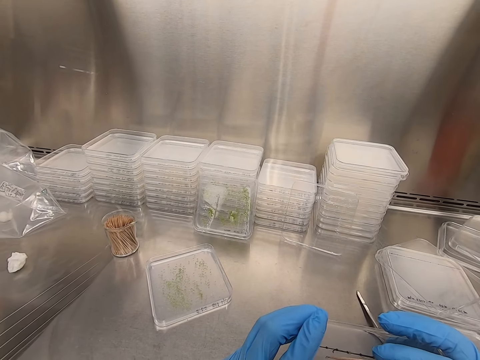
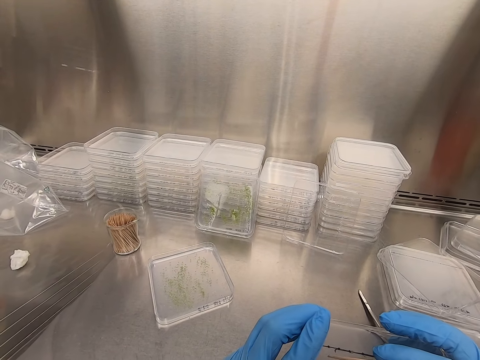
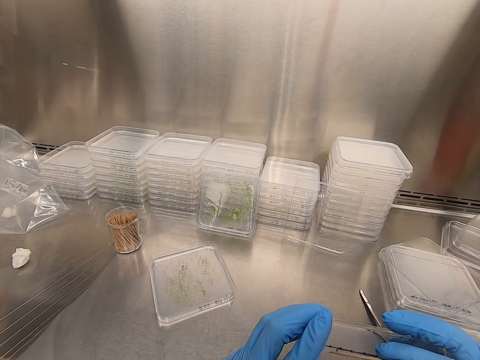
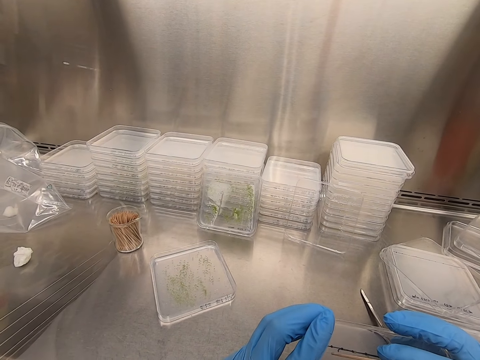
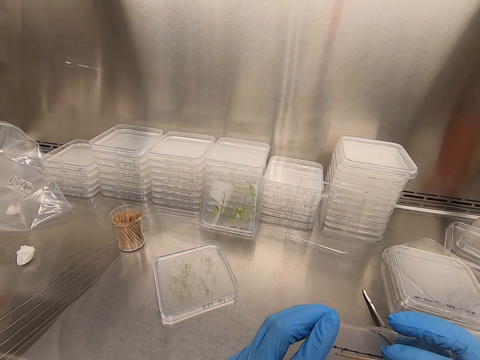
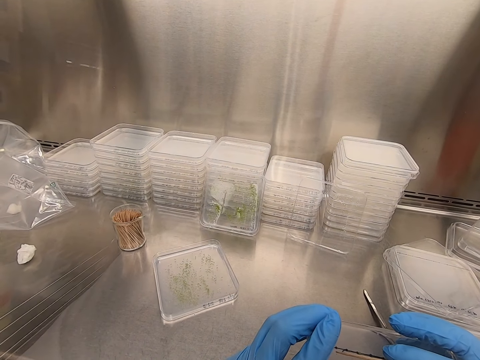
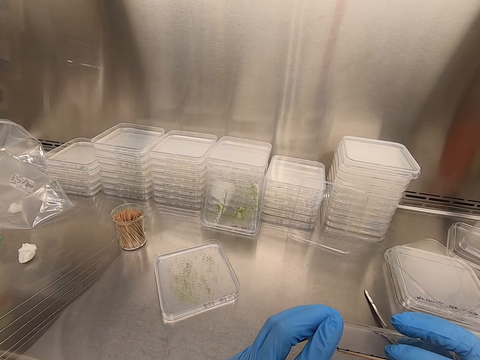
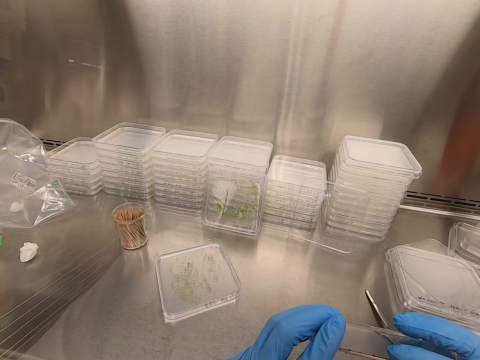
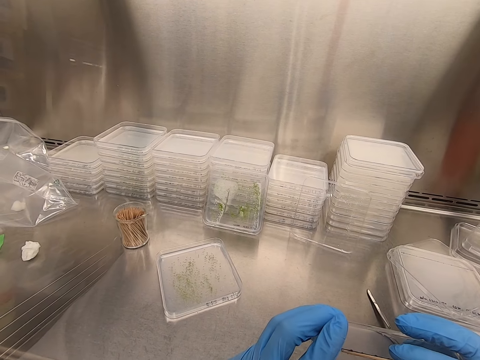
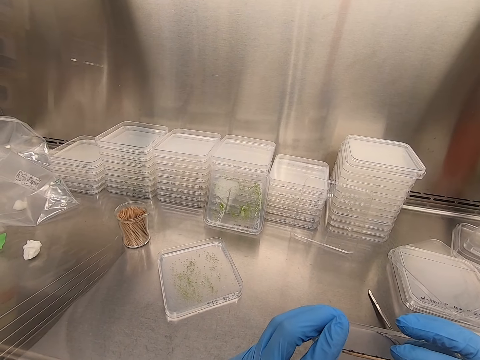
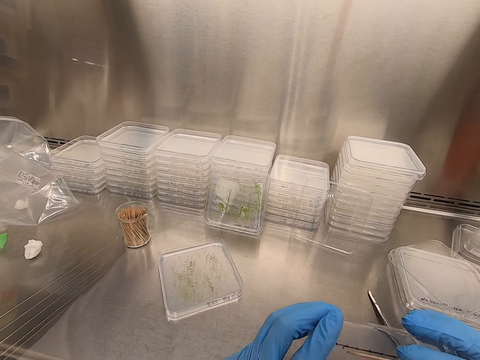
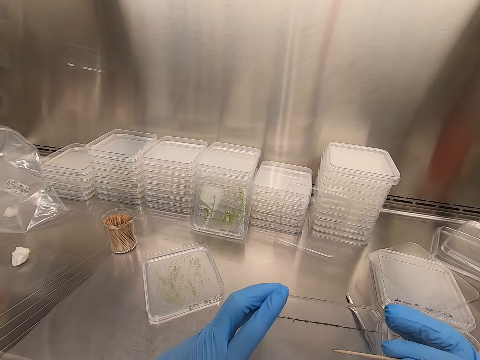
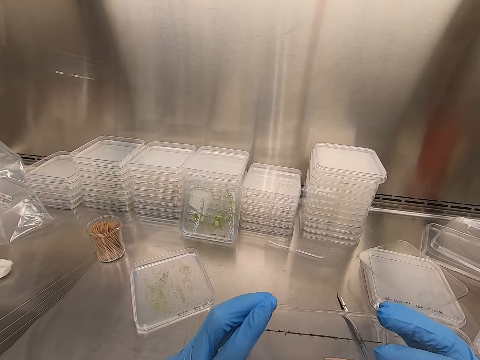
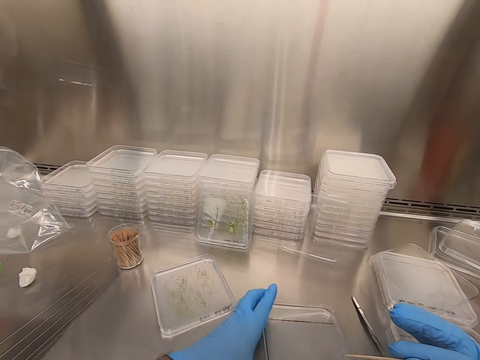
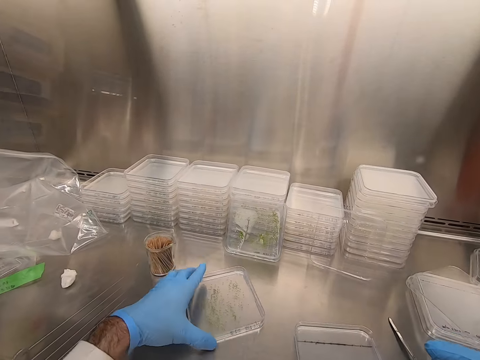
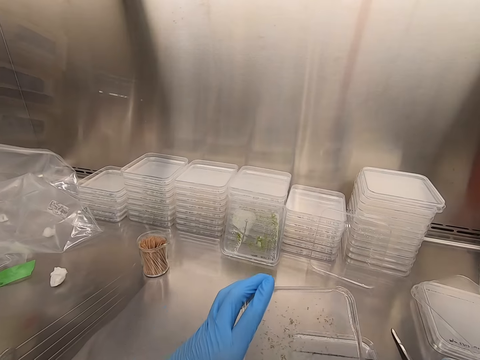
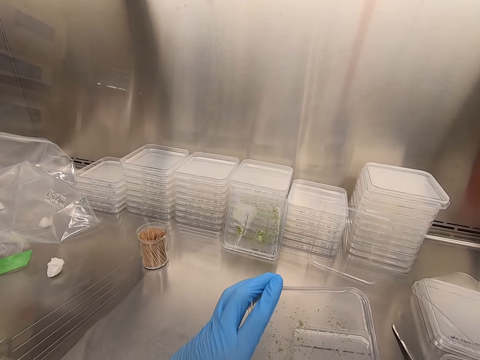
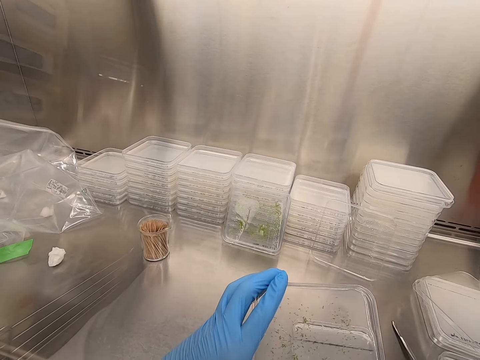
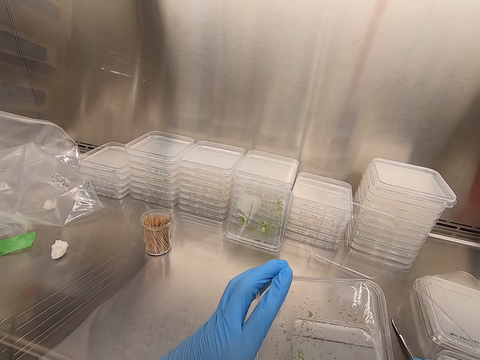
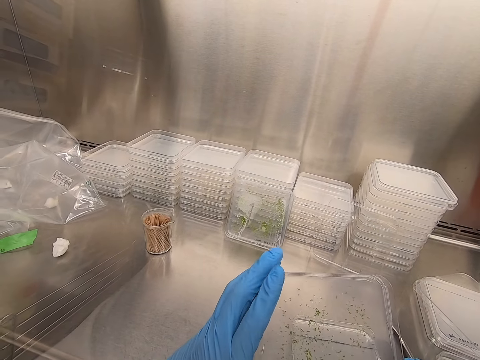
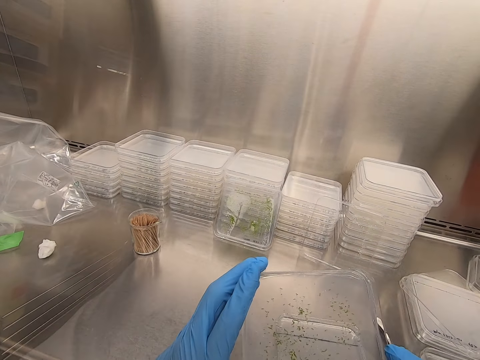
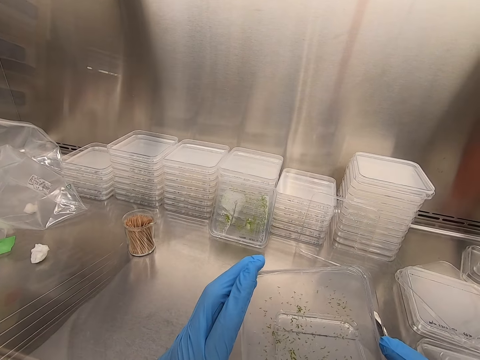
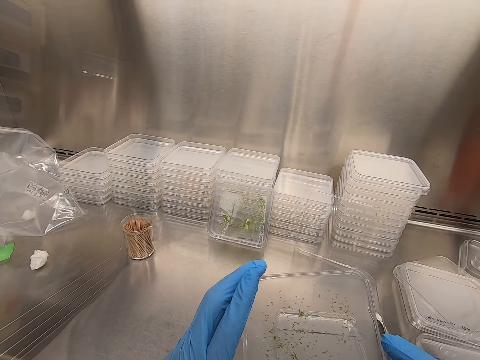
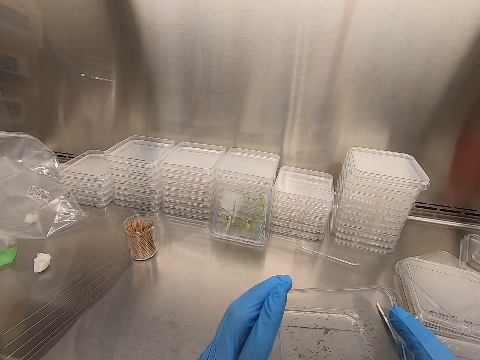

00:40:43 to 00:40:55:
The camera wearer places the plastic flat tin or acrylic sheet on the steel bench. They pick up the plastic flat tin. They pick particles from the acrylic sheet.

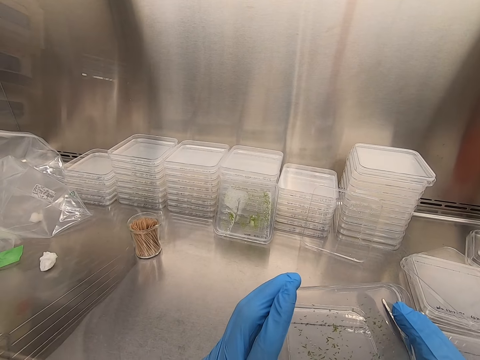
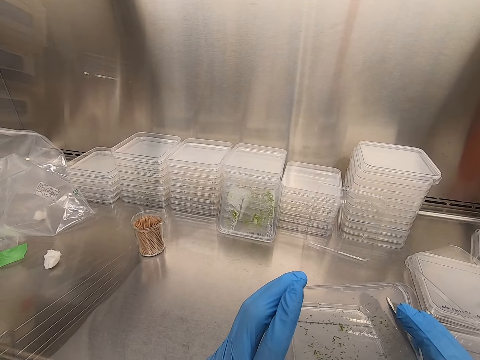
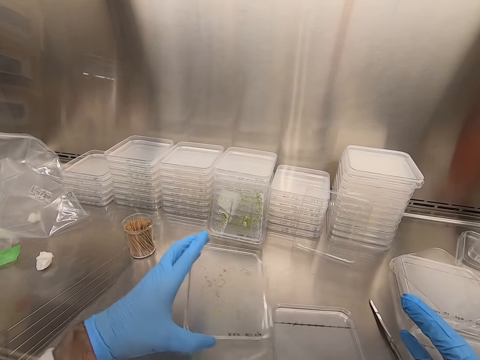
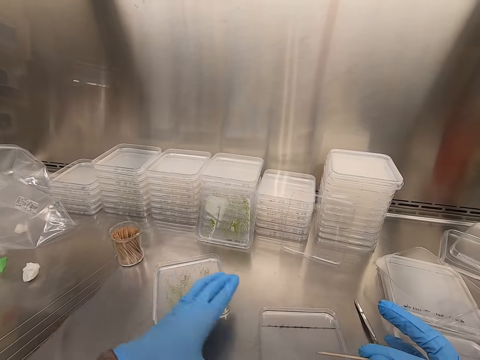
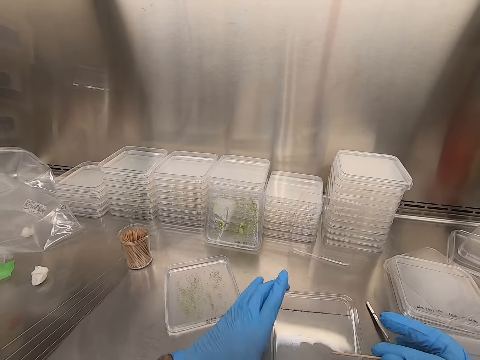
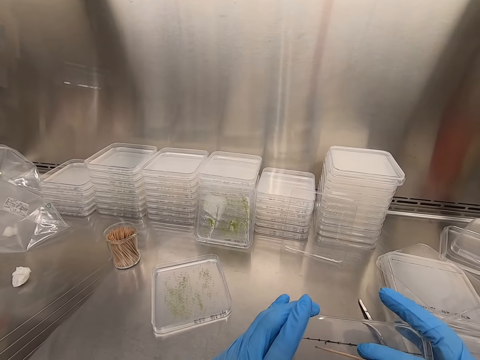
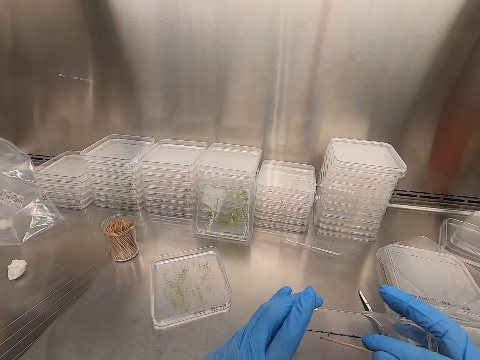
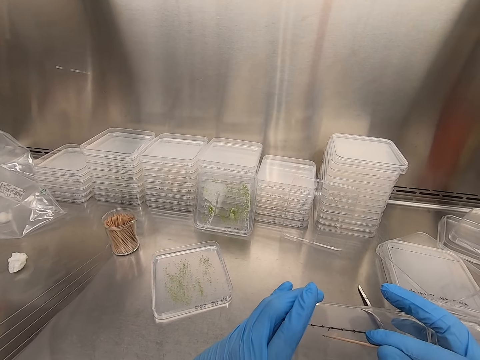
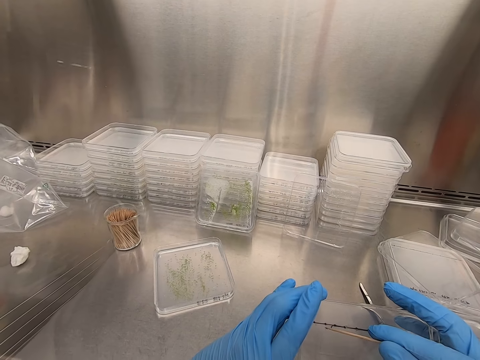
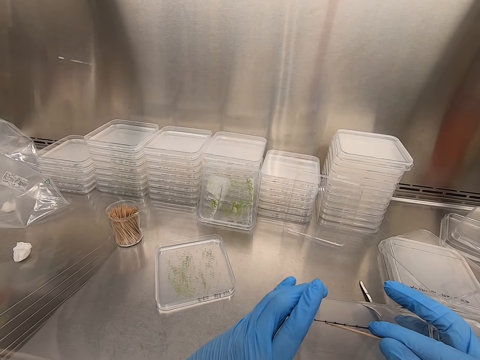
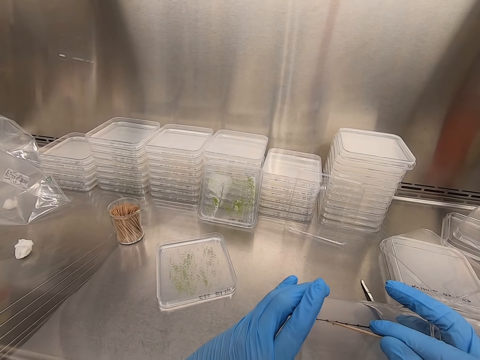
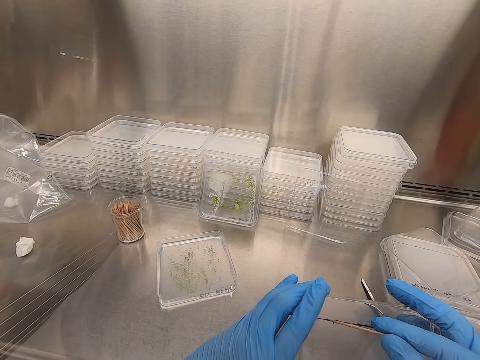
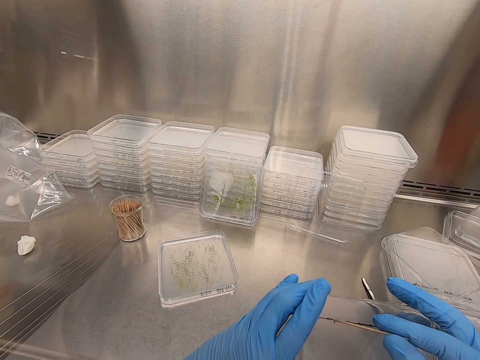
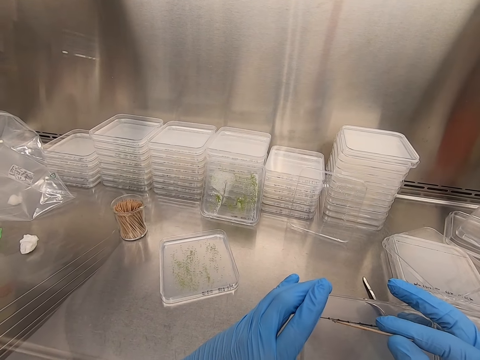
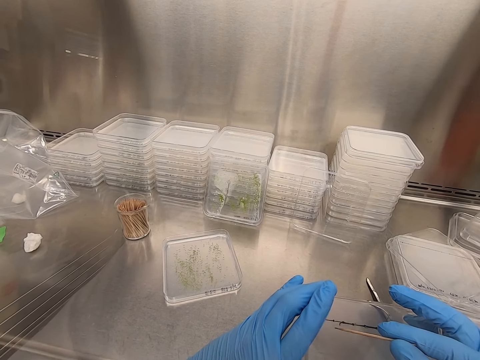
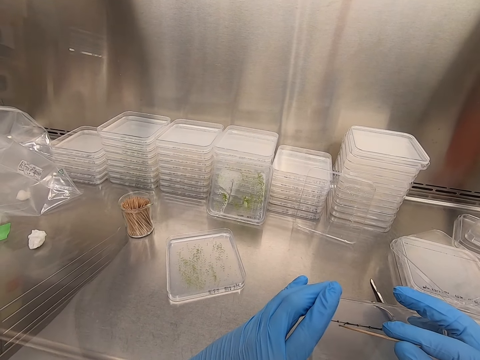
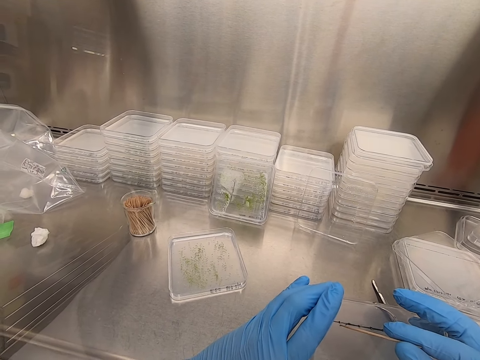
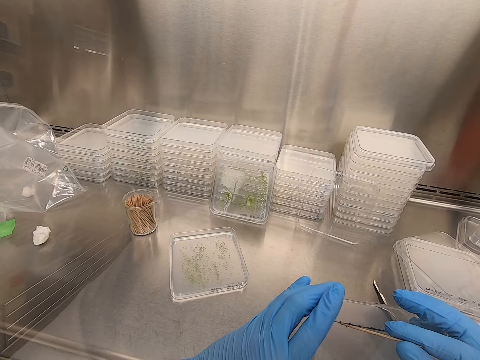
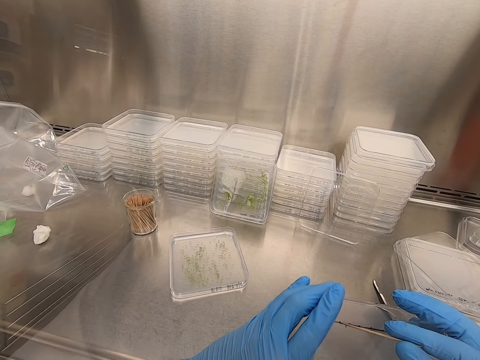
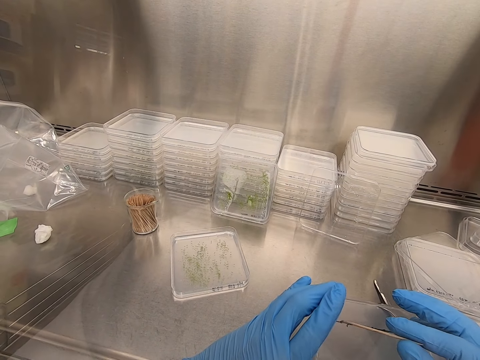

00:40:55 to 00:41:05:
The camera wearer places the plastic flat tin or acrylic sheet on the steel bench. They pick up the plastic flat tin. They hold the acrylic sheet. They put something on the tin.

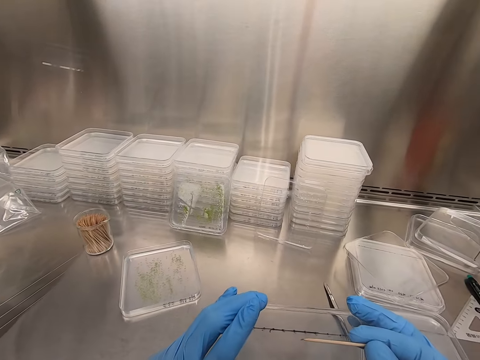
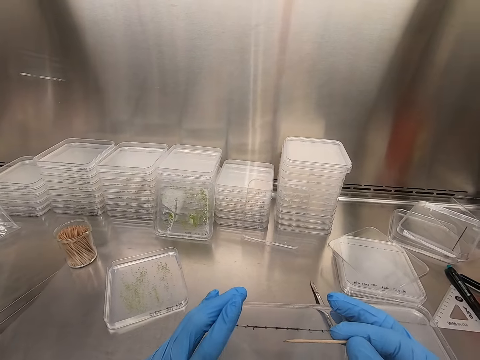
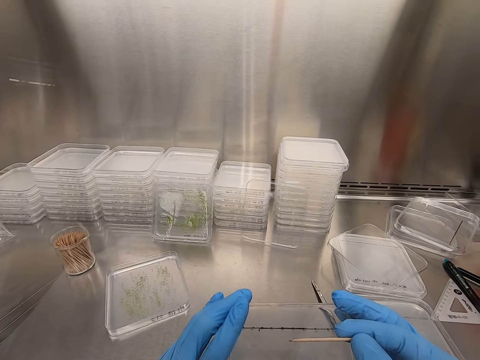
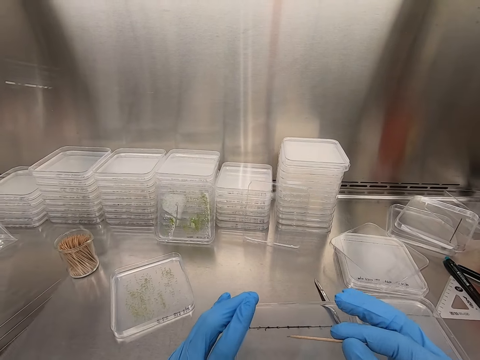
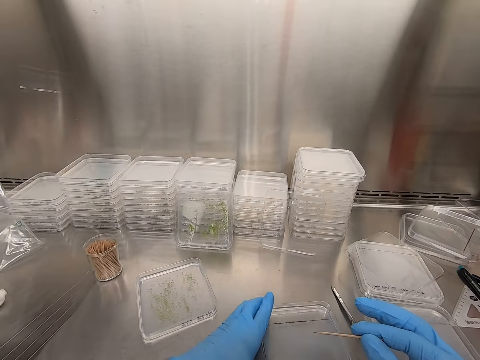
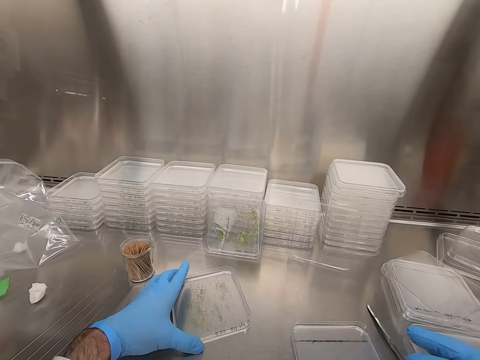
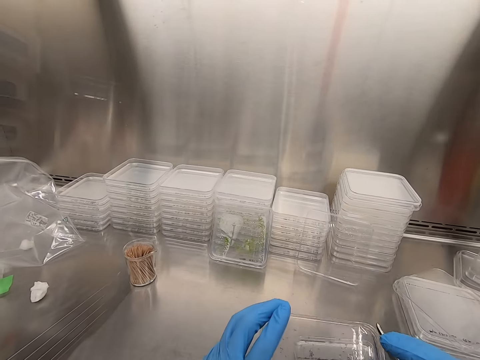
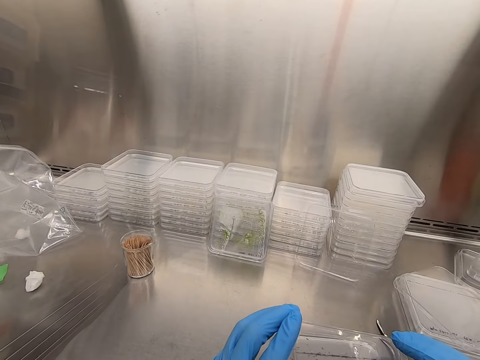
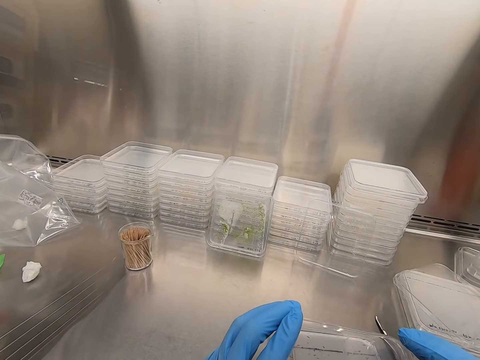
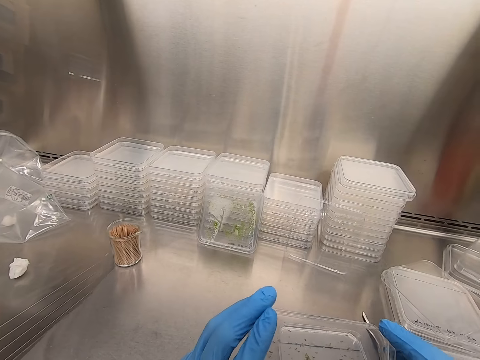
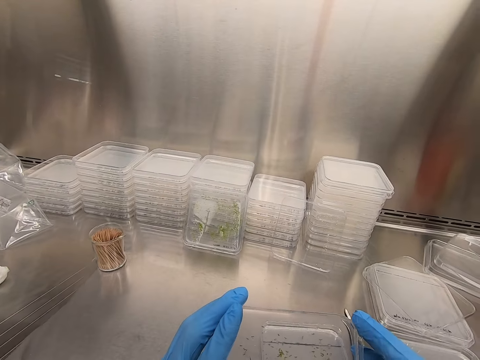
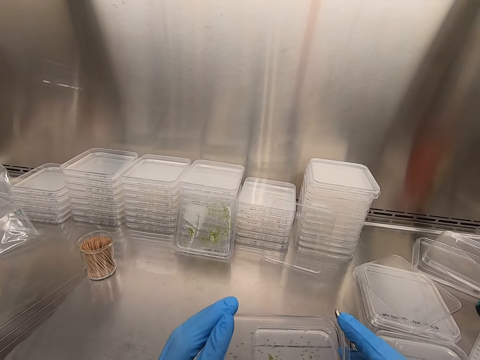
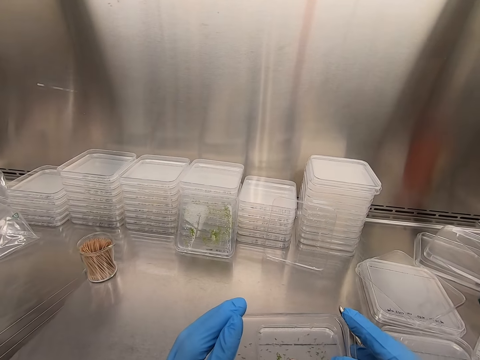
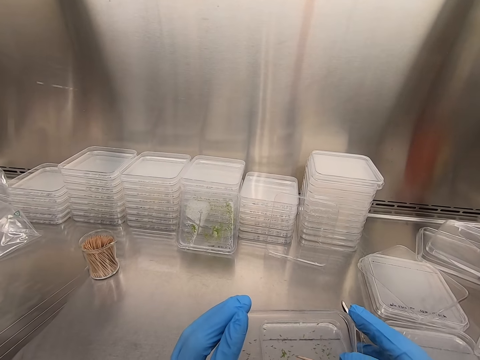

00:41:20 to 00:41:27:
The camera wearer places the plastic flat tin on the steel bench. They pick up the plastic flat tin.
